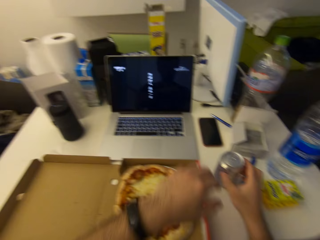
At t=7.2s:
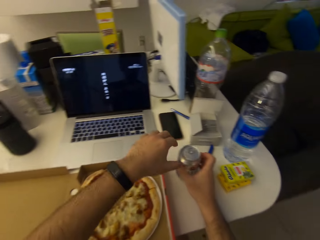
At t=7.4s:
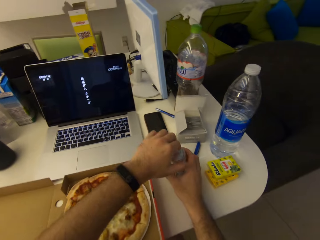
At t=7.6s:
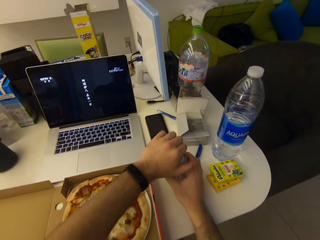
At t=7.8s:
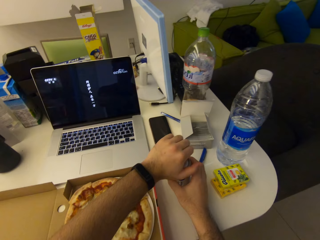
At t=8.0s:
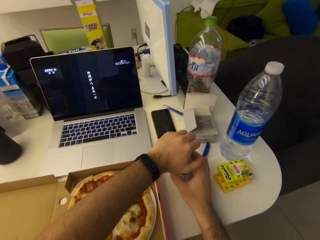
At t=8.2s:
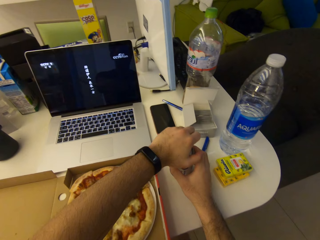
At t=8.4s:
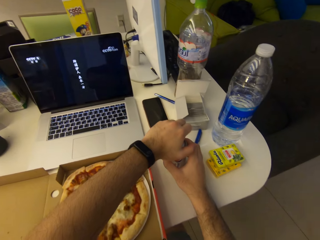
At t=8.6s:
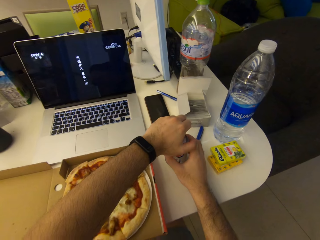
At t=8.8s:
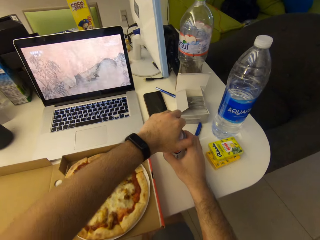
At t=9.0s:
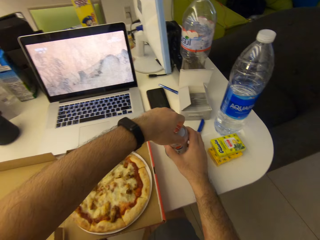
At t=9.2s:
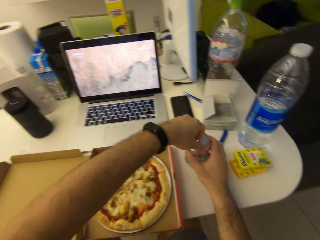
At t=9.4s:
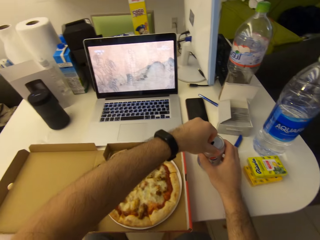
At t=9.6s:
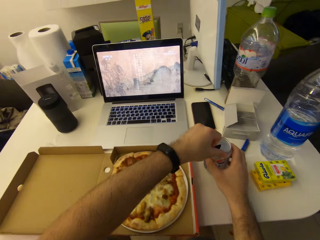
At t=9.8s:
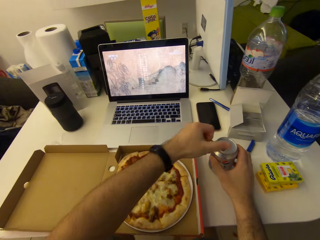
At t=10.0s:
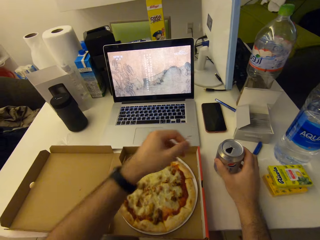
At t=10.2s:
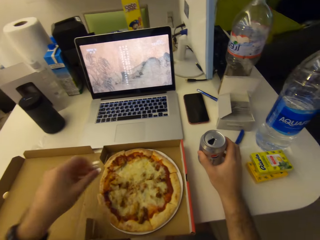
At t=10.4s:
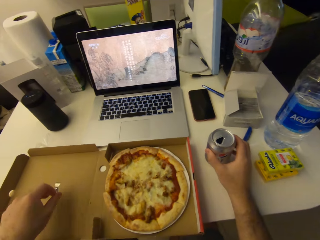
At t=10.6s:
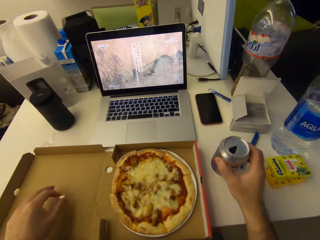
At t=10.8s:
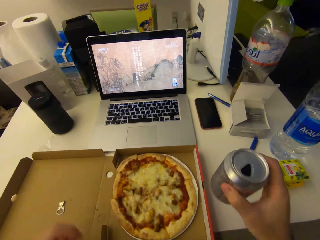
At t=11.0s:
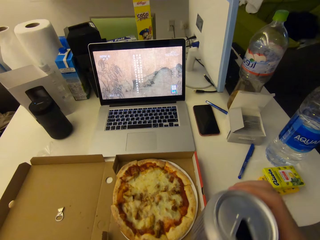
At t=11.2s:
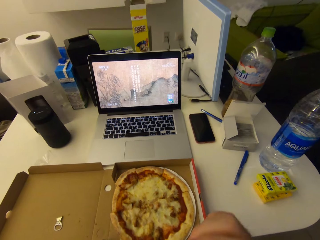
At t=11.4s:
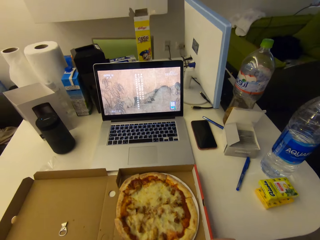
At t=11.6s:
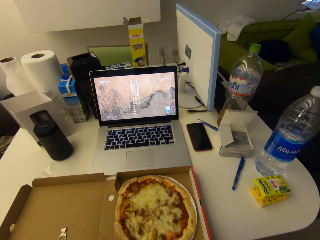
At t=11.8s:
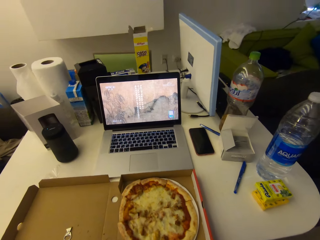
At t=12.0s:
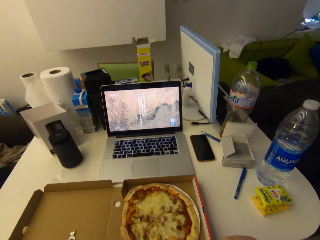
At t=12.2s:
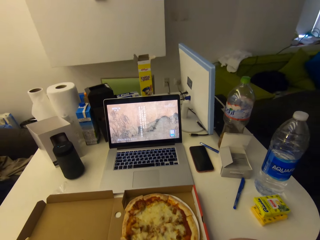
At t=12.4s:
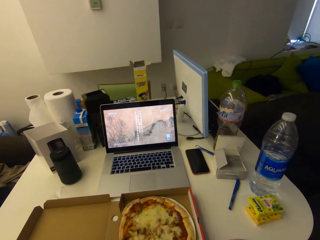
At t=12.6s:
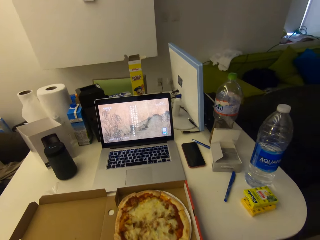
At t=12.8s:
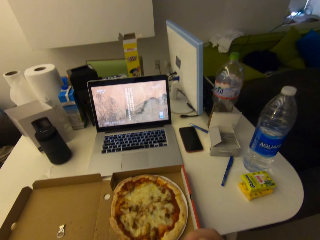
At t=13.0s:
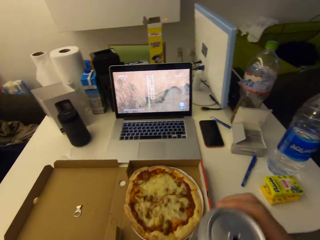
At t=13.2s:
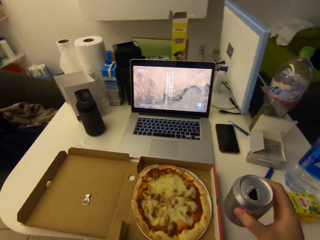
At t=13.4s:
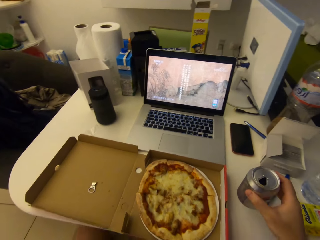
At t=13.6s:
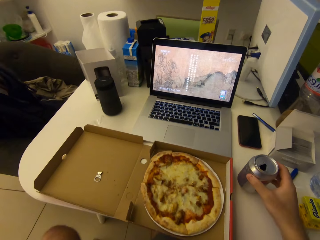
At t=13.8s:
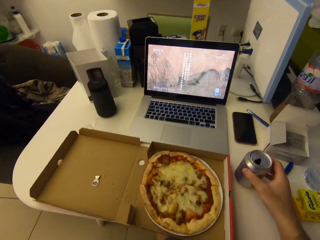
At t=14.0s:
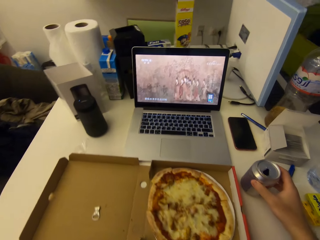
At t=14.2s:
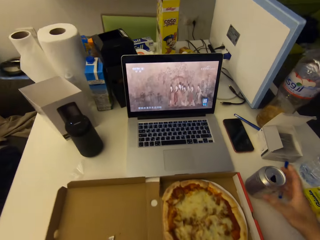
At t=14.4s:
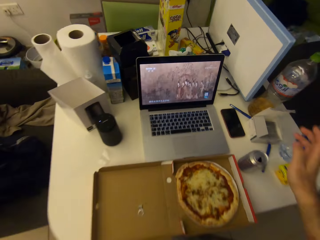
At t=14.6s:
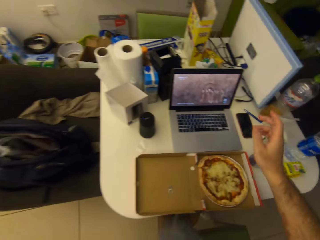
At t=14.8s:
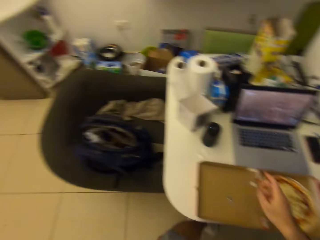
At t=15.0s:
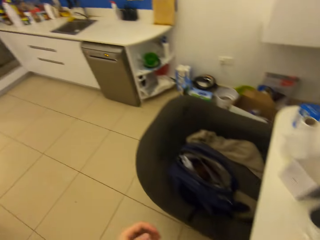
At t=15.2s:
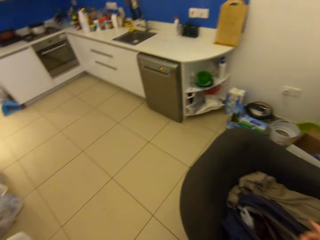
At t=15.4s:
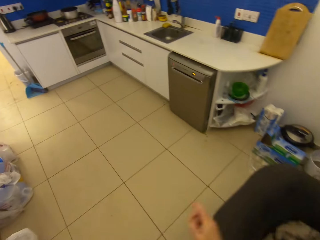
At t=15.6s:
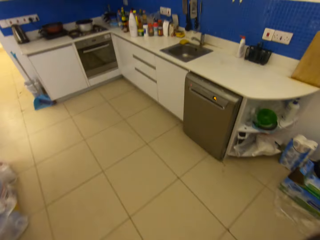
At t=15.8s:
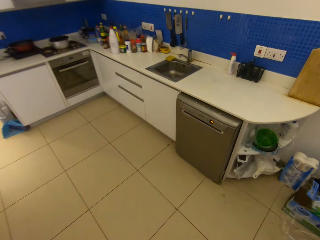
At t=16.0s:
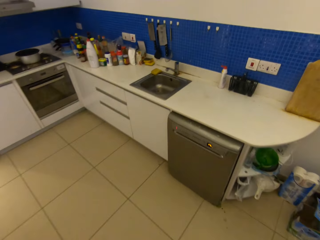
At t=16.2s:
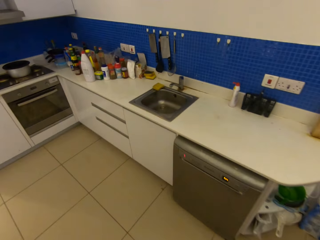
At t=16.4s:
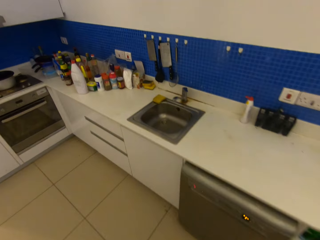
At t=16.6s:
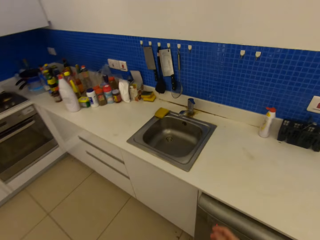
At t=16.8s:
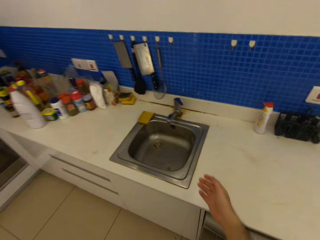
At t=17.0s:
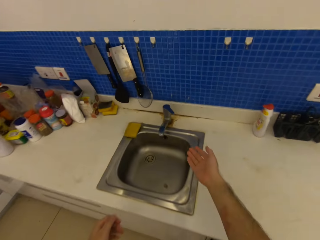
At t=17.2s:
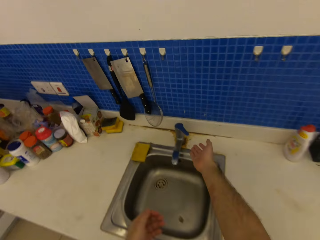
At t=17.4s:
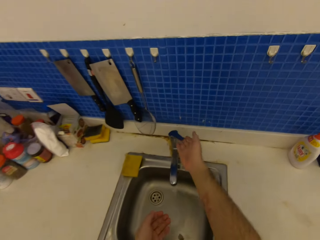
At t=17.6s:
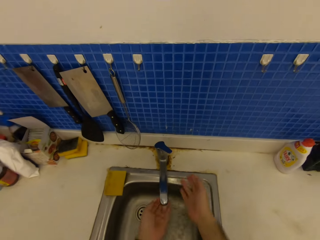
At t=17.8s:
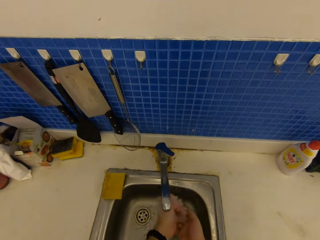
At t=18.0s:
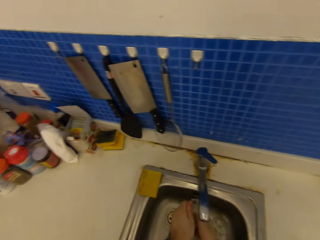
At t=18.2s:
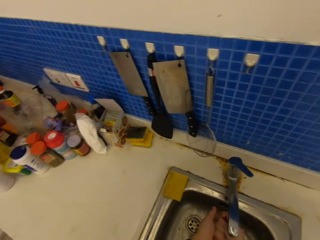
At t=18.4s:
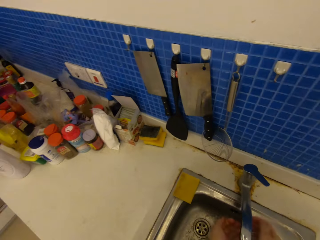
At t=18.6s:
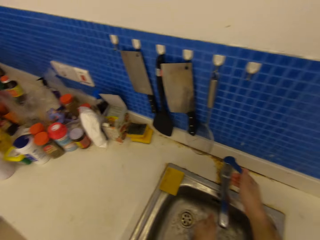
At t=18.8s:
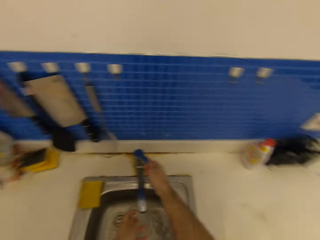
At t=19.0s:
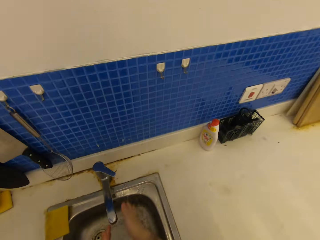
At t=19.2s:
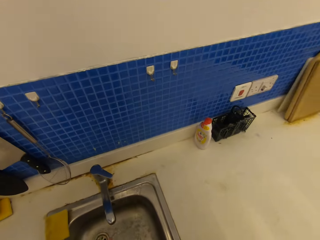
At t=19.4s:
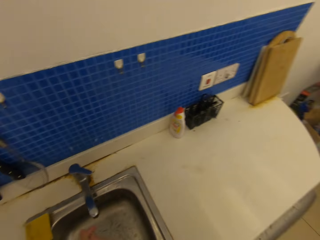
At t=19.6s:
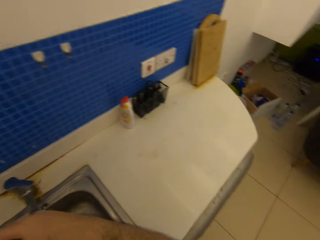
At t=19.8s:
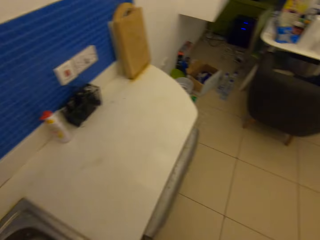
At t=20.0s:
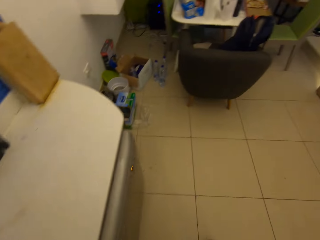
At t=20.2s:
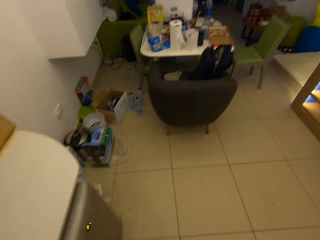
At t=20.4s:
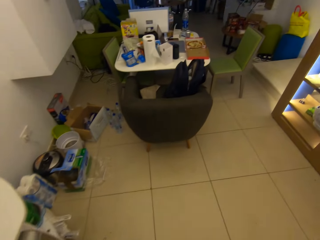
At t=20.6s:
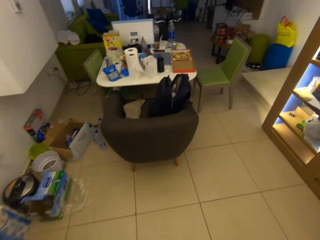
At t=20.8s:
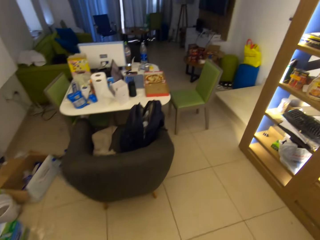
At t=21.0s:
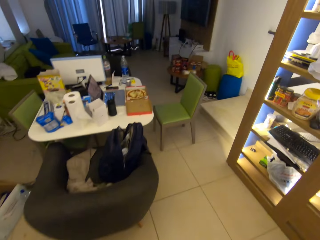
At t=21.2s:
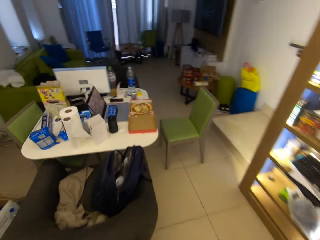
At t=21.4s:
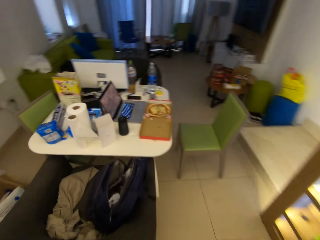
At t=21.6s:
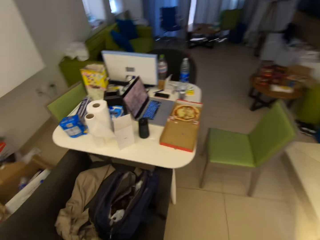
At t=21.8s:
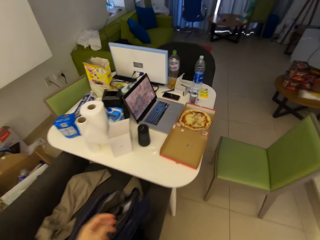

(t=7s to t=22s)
The camera wearer moves a can drink on the table with his right hand. He pulls the can tab. He opens the can drink with his left hand. He drops the cover of the can drink on the pizza box. He picks the can drink from the table with his right hand. He drinks the content of the can drink. He drops the can drink on the table. He stands up from a chair and walks towards a sink. He opens a tap with his right hand. He rinses his hands. He closes the tap with his right hand. He walks around the house.

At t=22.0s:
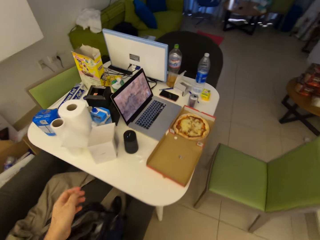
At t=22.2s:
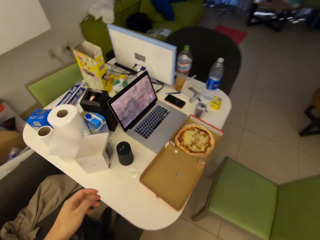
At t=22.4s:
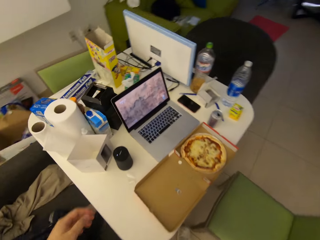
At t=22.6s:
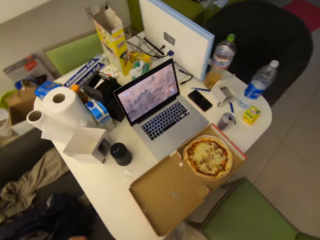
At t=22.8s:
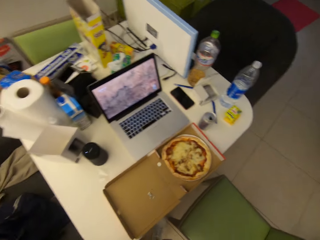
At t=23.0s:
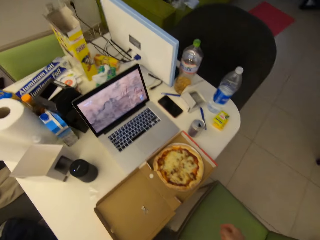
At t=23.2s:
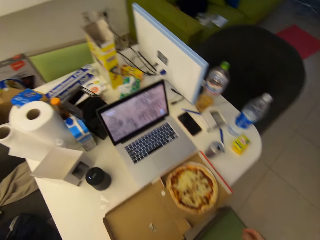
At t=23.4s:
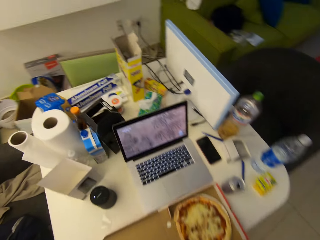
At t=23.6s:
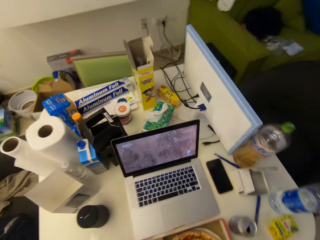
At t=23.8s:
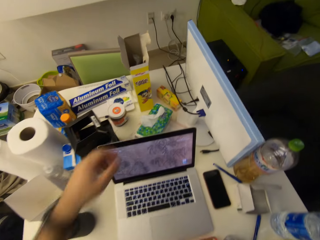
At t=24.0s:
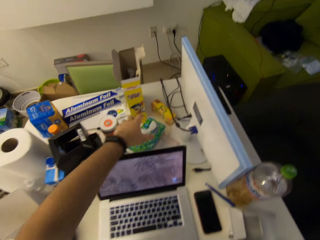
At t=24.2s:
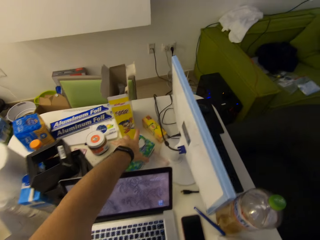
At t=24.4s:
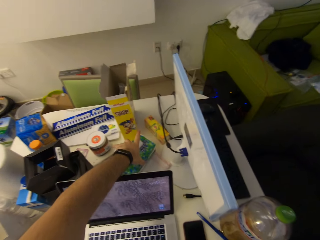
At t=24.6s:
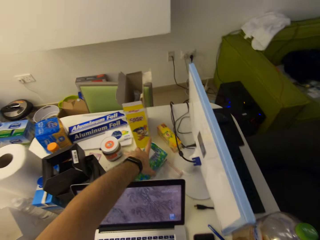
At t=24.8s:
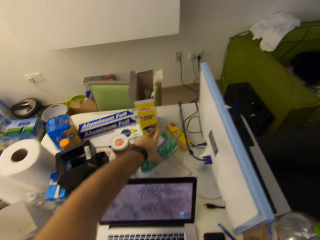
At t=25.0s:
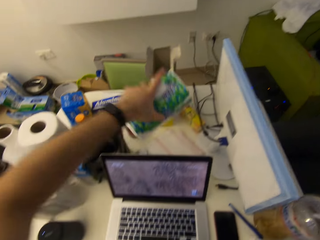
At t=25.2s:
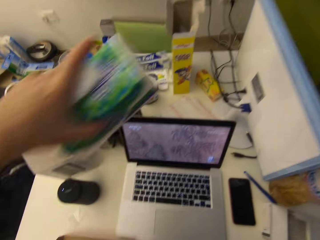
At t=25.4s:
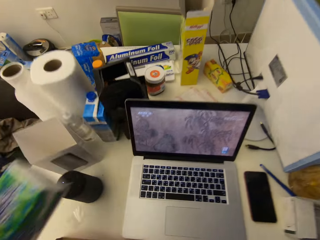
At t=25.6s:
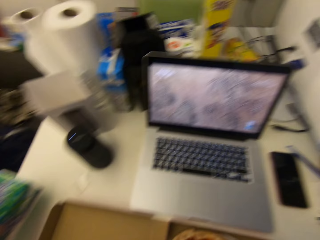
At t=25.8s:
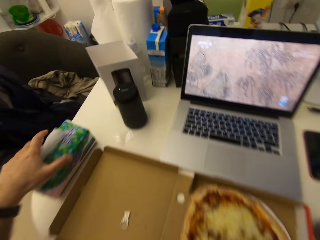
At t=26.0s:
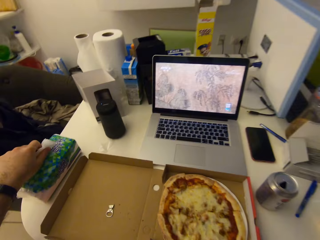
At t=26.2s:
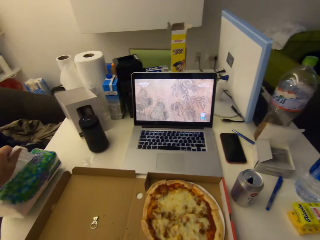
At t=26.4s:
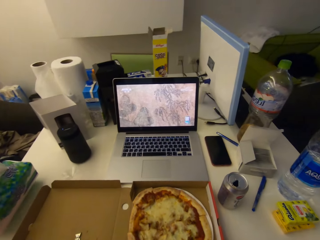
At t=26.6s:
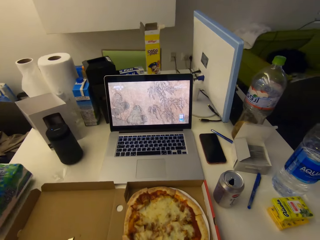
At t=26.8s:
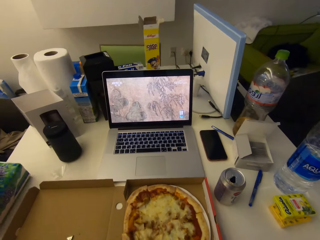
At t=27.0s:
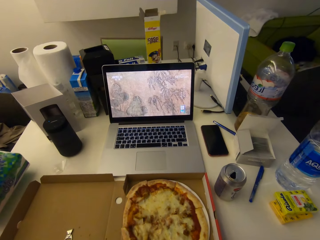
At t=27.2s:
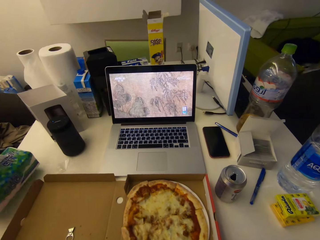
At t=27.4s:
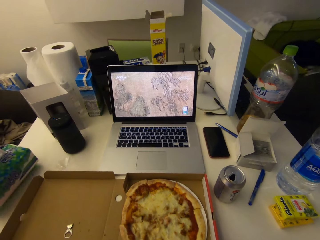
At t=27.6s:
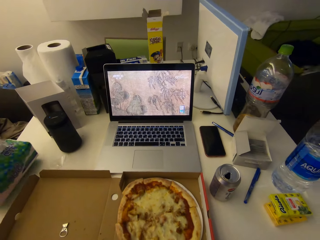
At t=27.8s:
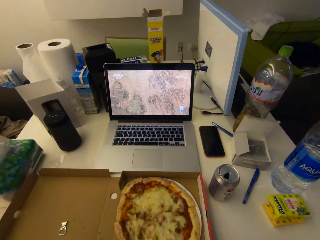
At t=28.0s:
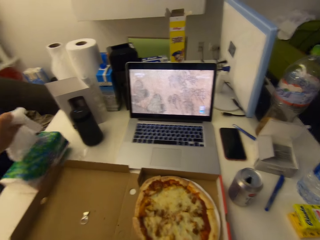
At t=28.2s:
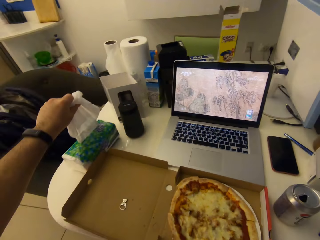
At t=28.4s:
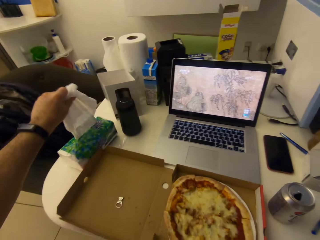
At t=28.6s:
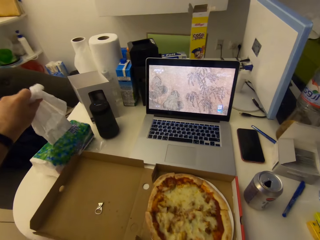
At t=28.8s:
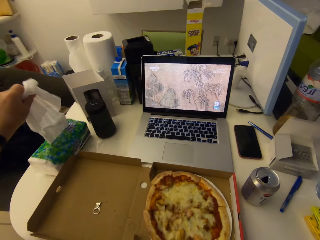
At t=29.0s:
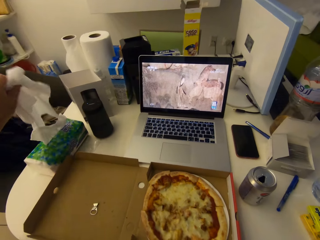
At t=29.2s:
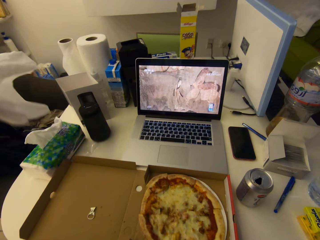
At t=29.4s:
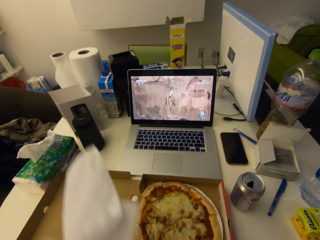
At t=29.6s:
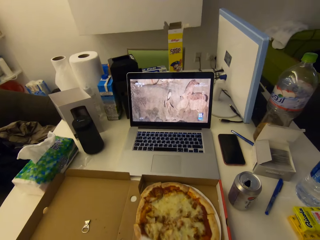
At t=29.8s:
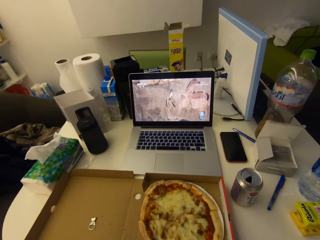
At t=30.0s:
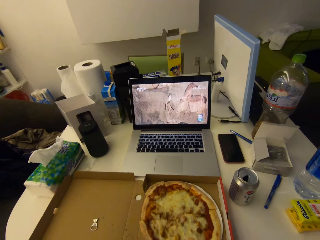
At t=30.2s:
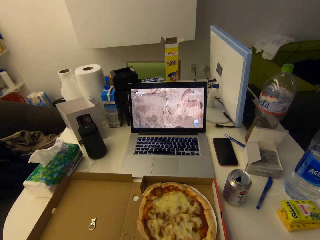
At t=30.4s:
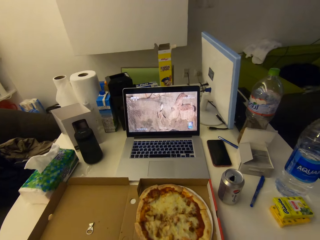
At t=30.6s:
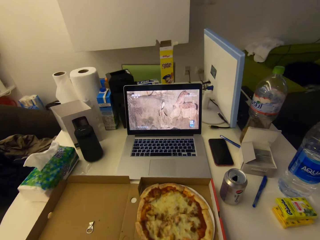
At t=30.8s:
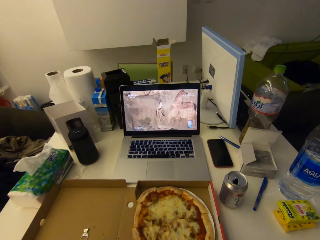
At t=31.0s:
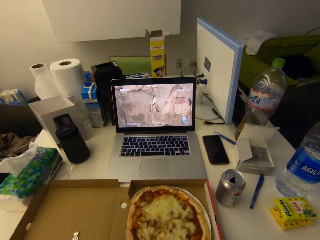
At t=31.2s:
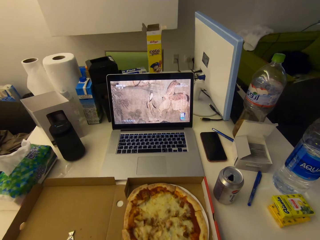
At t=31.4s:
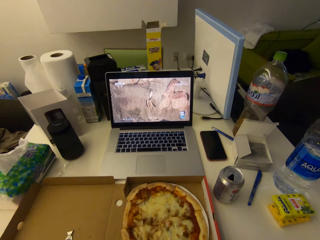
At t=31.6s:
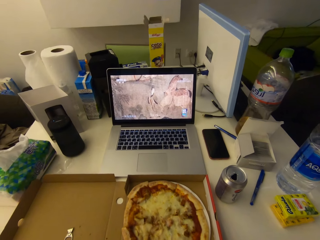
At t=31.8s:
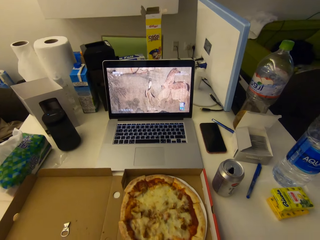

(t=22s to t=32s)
The camera wearer picks a box of tissue paper from the table with his left hand. He drops the box of tissue paper on the table. He sits down on the chair. He watches the movie on the laptop on the table. He pulls out some pieces of tissue paper from the box with his left hand. He cleans his hands with the pieces of tissue paper.
